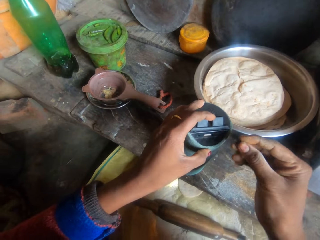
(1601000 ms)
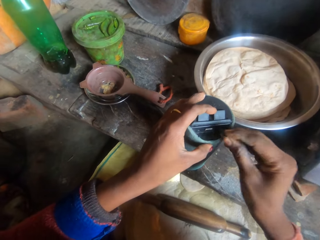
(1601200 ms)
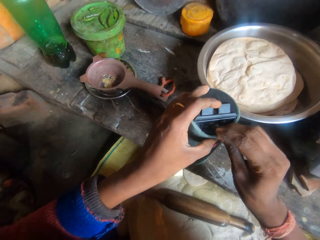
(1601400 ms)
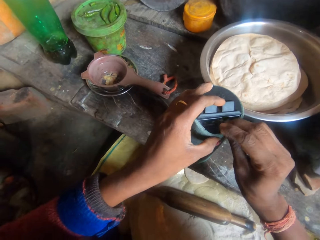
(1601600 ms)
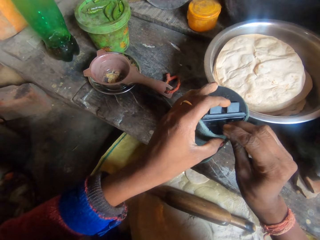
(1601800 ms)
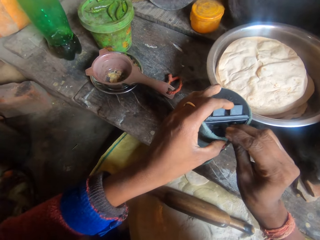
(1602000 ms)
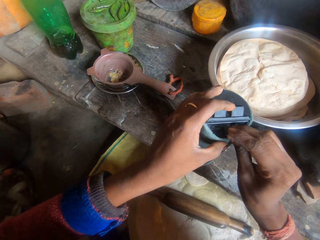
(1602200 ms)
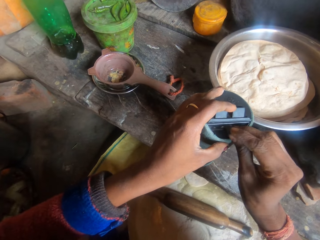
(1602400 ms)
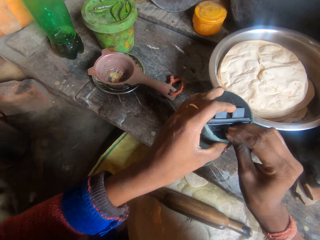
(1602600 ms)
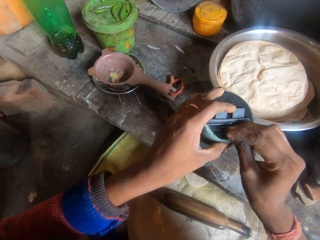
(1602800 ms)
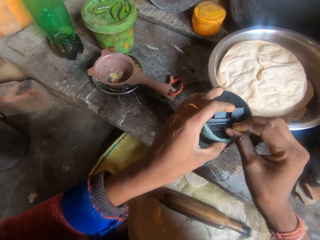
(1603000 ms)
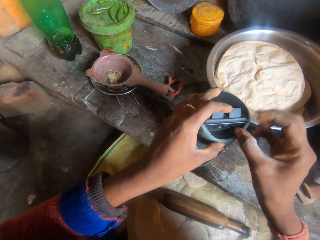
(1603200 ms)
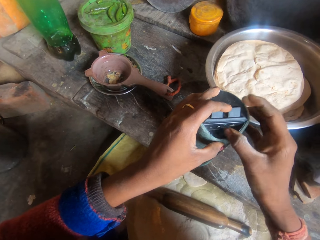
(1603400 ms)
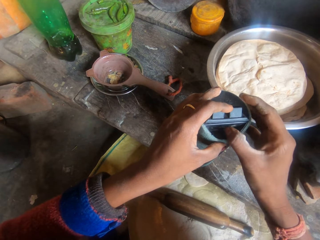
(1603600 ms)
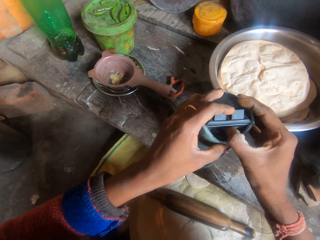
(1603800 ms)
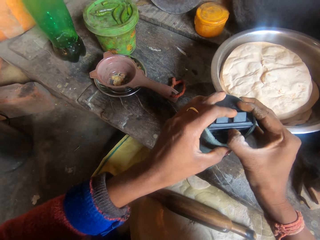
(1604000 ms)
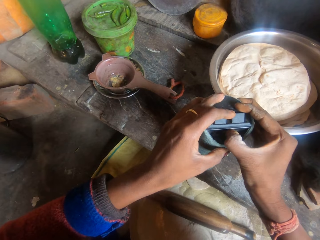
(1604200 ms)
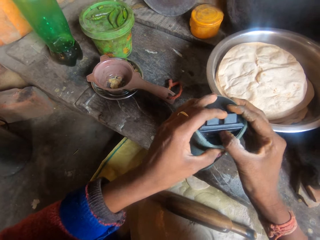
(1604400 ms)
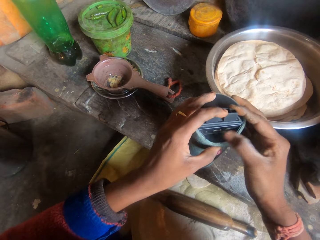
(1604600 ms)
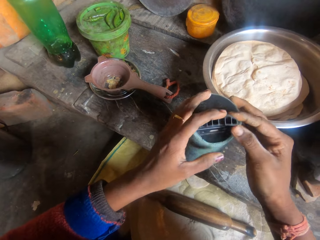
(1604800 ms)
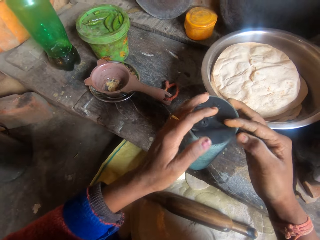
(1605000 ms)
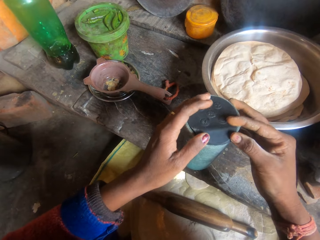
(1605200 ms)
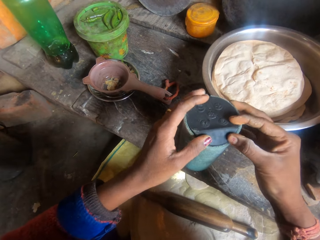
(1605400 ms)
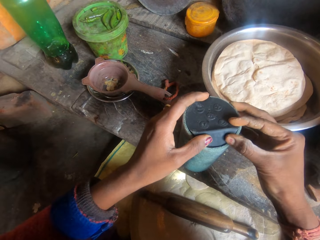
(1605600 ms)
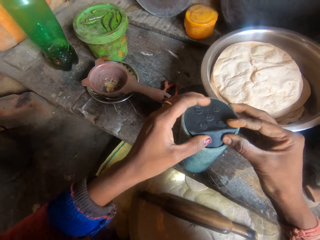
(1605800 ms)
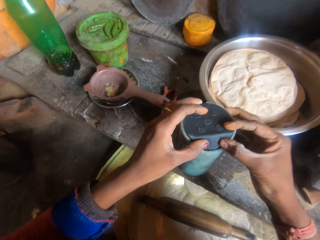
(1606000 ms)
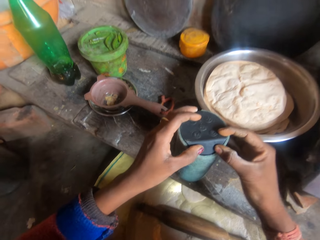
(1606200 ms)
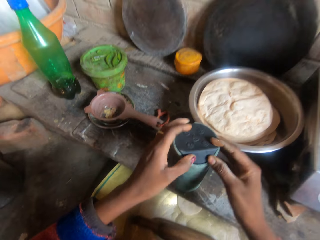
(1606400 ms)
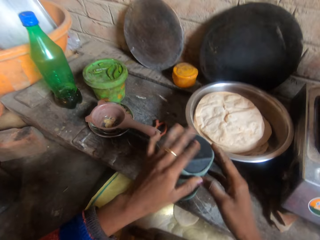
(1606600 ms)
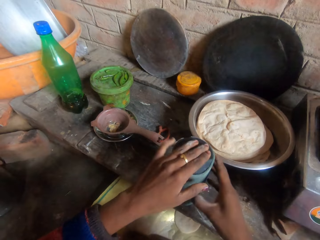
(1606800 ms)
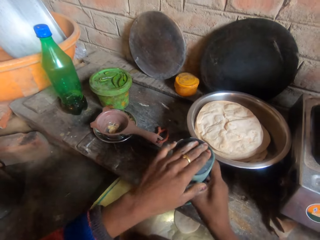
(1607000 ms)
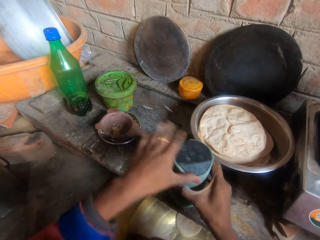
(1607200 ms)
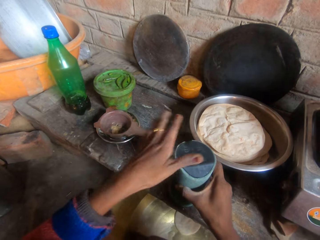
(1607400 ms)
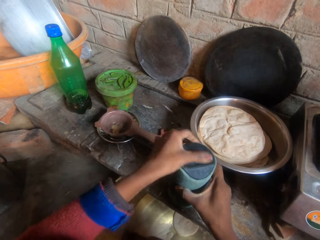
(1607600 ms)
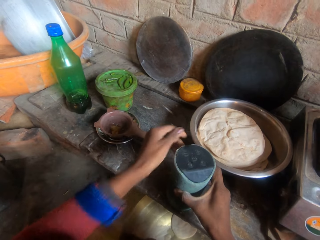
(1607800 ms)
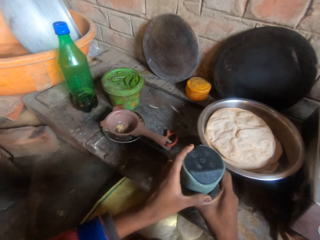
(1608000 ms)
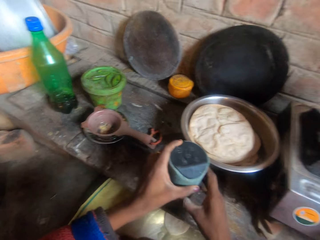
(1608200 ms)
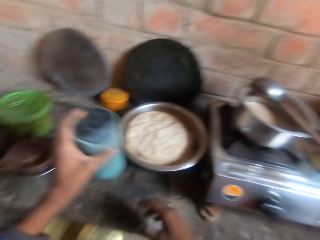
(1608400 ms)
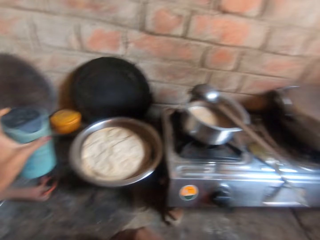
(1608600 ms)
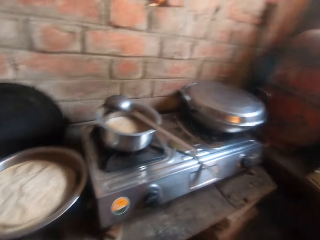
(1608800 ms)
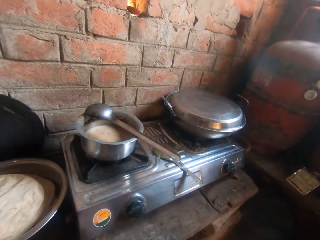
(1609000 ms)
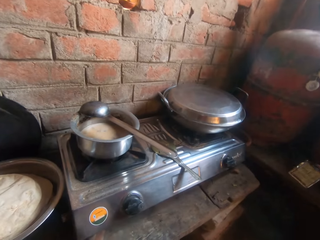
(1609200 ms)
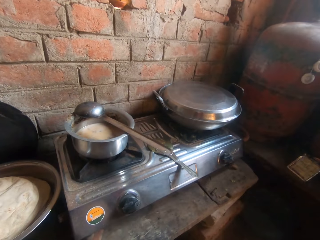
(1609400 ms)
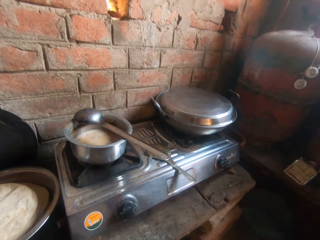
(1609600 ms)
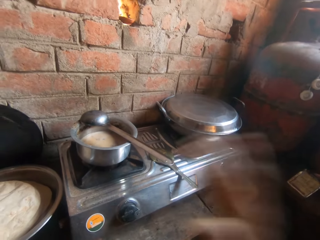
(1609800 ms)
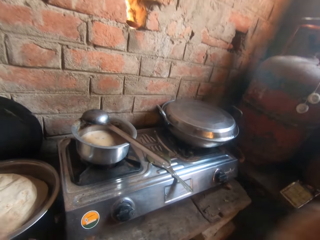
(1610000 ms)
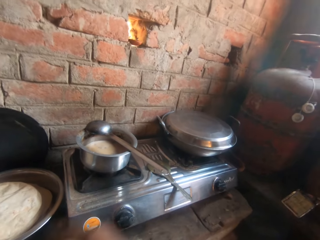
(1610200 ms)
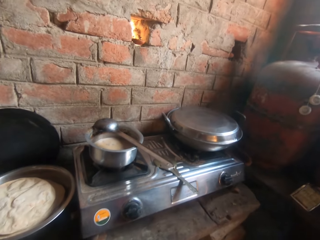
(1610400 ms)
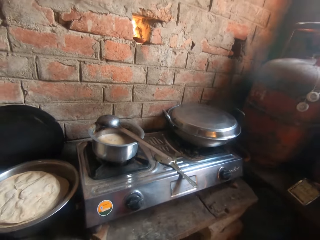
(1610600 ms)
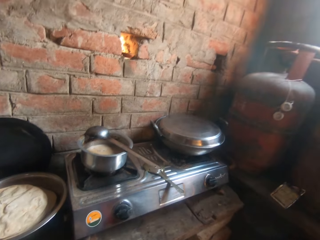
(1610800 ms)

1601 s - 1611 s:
The camera wearer inserts the memory card into the cylinder speaker. She closes the speaker. She presses the lid with both hands. She dusts the speaker with her hand. She holds the speaker with both hands. She takes the speaker on the slab. She holds the speaker with both hands. She places the speaker on the slab.

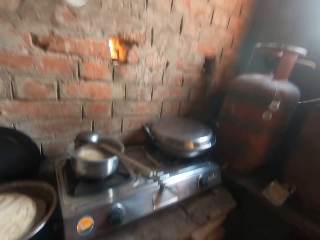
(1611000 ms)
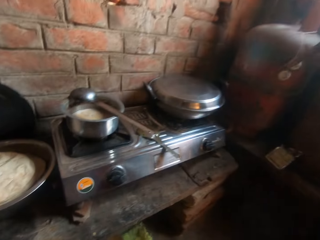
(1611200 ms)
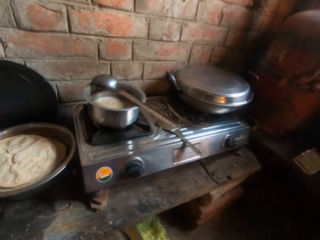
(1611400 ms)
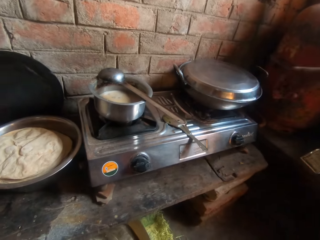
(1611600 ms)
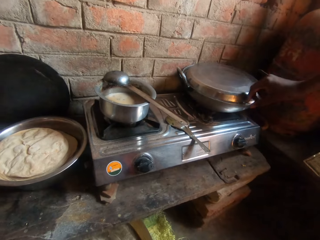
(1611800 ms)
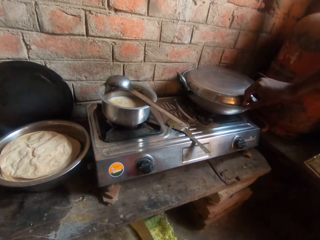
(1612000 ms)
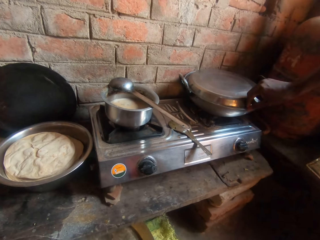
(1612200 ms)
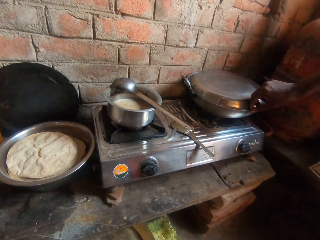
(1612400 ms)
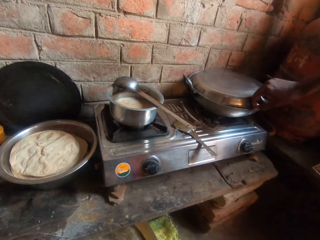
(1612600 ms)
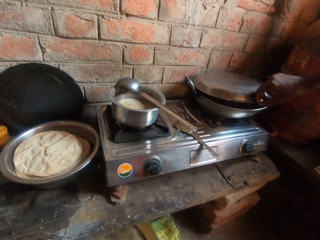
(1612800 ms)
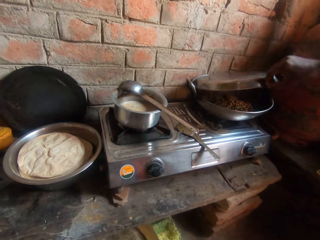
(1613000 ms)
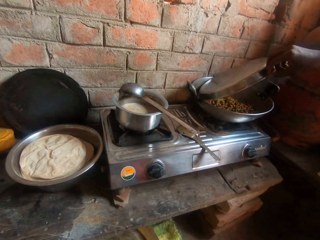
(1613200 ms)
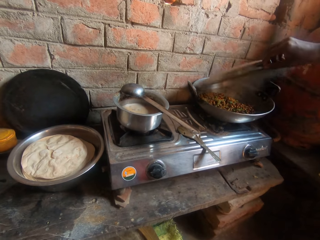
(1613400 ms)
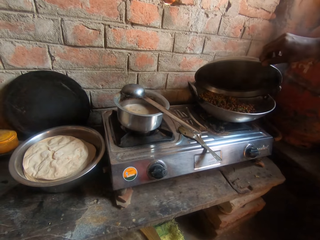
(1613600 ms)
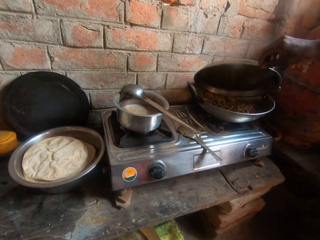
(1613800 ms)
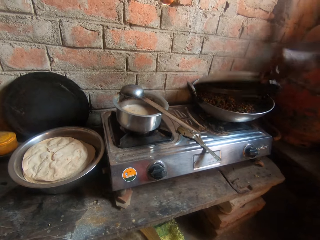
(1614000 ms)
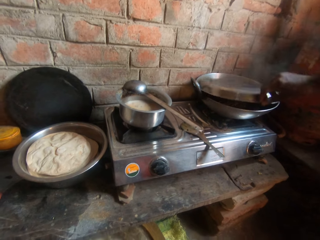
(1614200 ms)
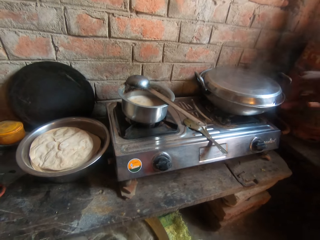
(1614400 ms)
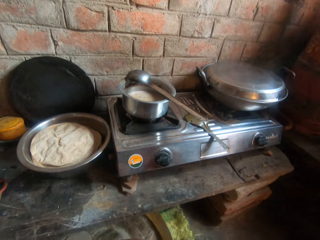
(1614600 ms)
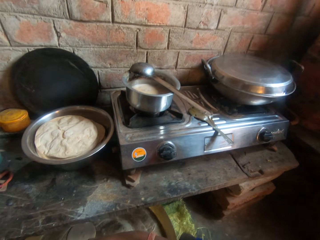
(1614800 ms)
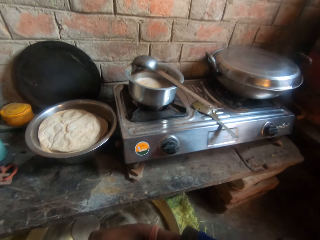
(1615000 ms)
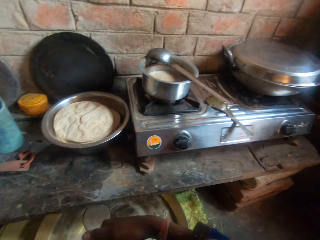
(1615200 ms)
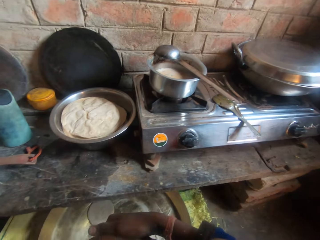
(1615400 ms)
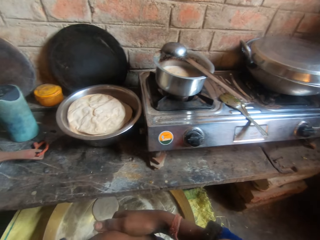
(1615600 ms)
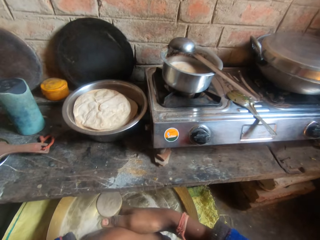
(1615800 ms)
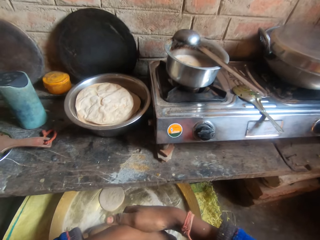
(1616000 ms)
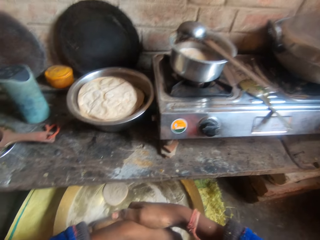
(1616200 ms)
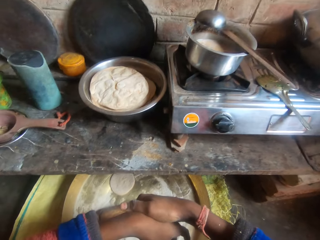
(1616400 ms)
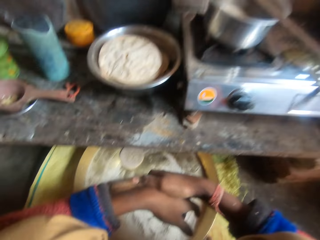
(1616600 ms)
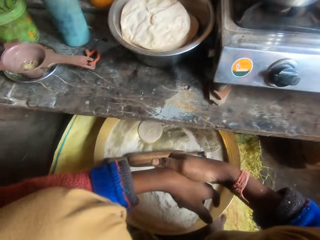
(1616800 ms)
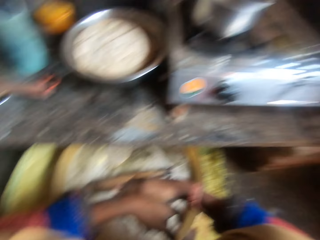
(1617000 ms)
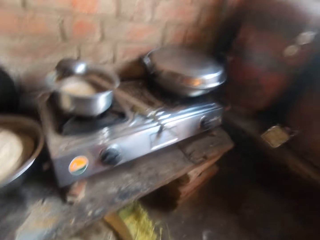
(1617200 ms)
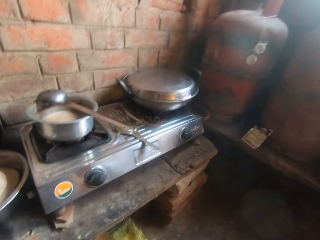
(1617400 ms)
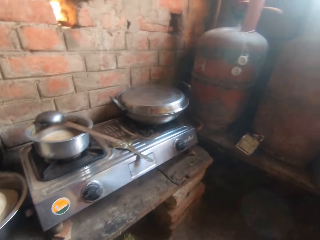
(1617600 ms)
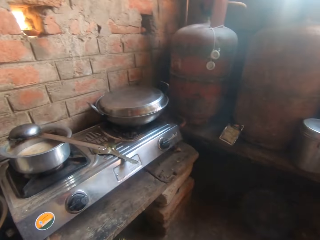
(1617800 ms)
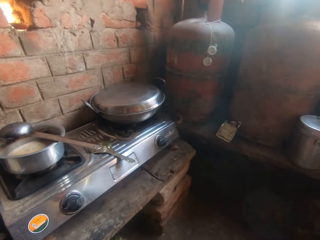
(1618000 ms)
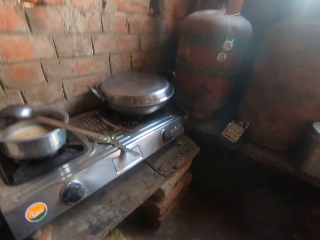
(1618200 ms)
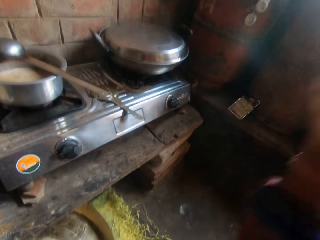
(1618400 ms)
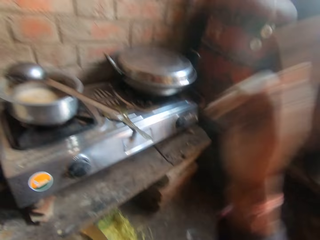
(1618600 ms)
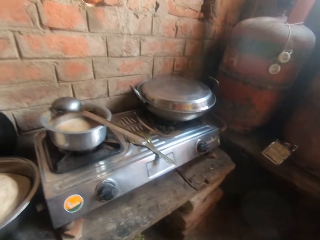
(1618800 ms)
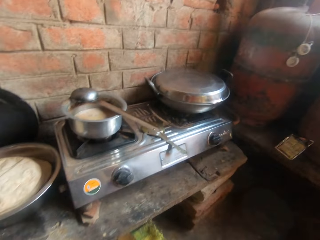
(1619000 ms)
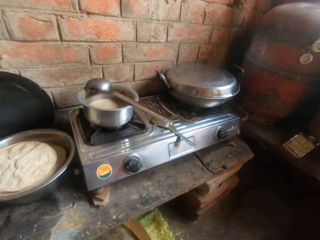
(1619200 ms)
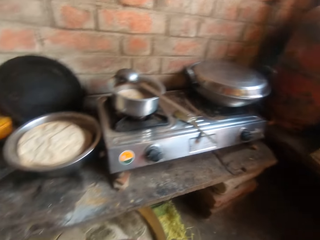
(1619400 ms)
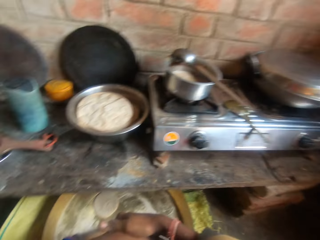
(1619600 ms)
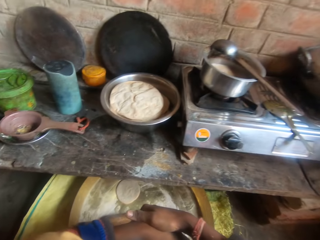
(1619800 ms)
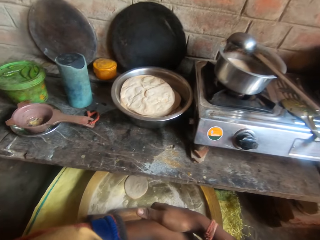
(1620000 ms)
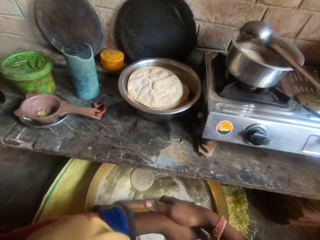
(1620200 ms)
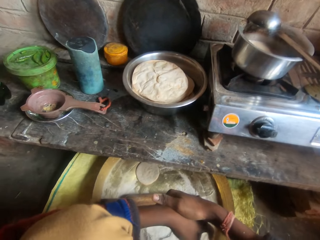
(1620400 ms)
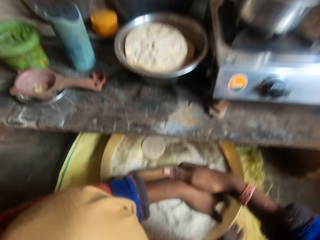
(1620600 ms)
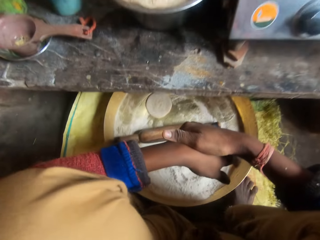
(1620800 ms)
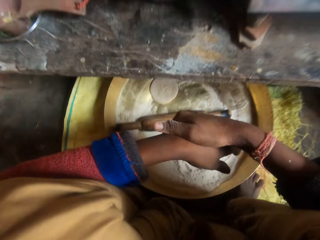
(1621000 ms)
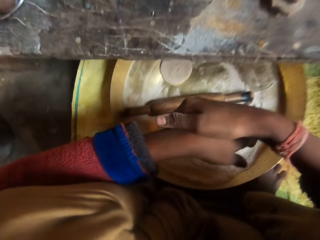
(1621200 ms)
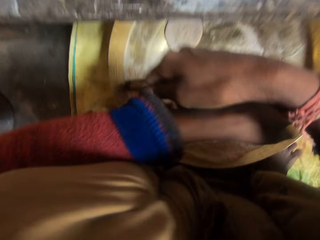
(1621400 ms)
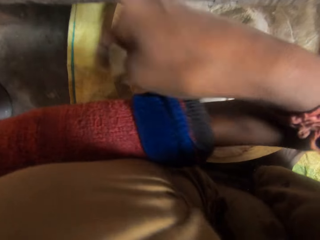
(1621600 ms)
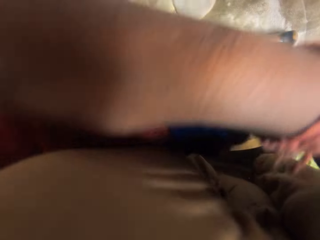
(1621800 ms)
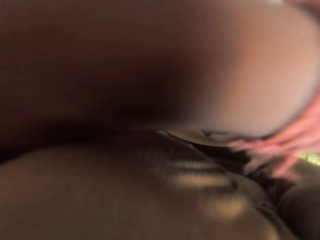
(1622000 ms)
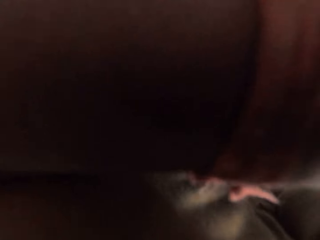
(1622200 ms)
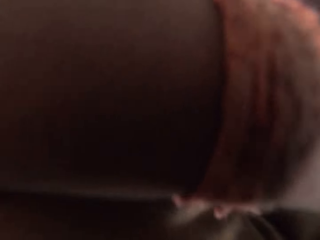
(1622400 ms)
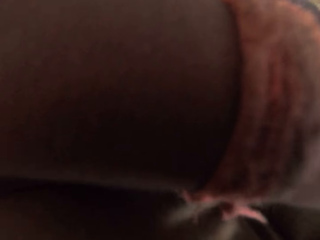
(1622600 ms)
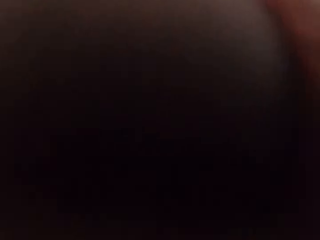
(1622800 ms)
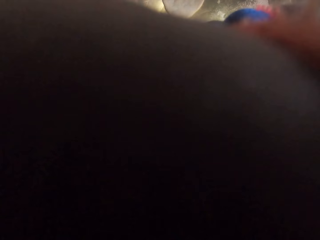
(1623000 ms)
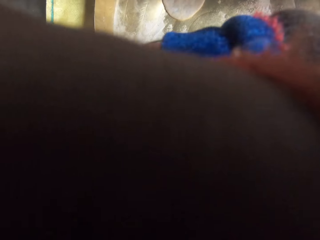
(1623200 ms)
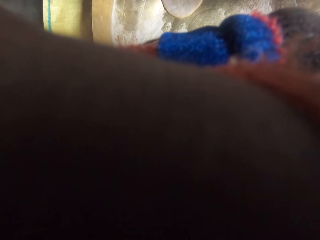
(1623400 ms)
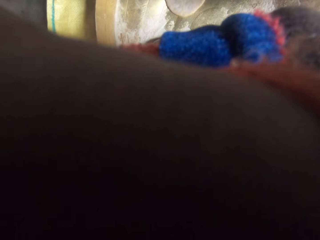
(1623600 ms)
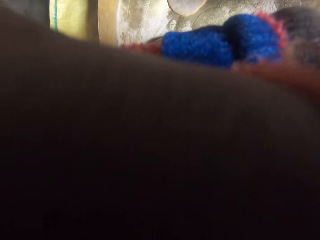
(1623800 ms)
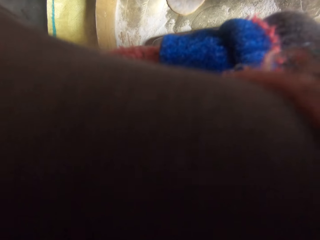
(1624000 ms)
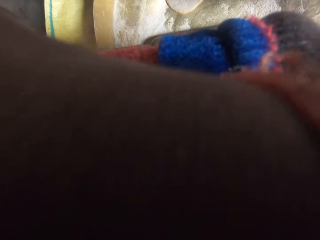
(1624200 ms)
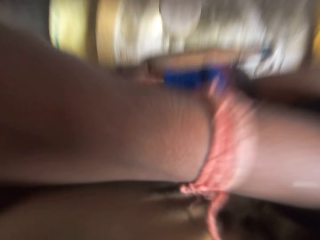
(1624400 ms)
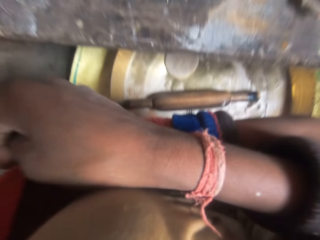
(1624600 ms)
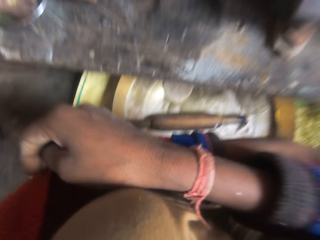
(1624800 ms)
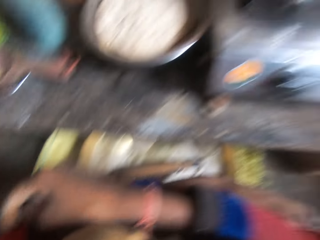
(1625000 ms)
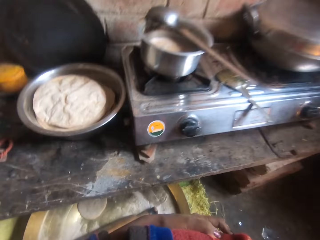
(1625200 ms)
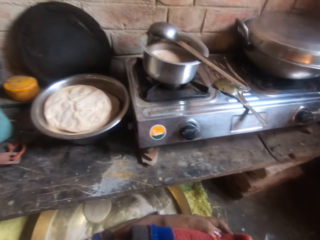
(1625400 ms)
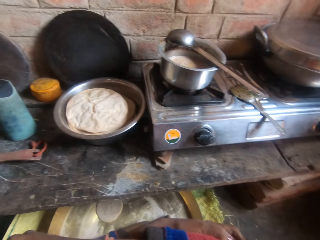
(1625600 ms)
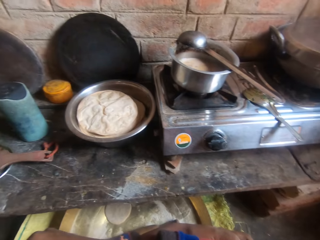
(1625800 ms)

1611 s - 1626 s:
A man opens the sauce pot. The camera wearer lifts the tray from the pan. The man closes the sauce pot. The camera wearer covers the pan with the tray. She holds her hand.
